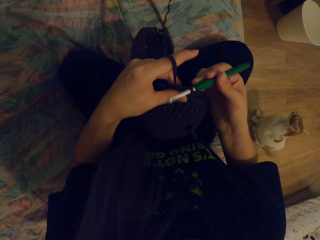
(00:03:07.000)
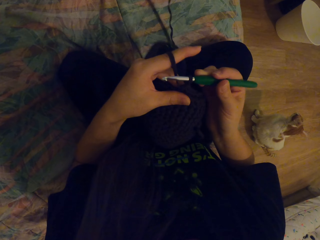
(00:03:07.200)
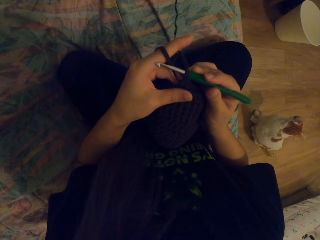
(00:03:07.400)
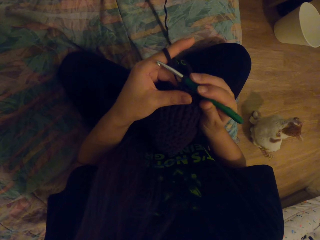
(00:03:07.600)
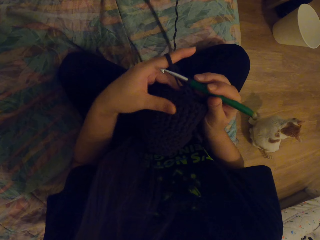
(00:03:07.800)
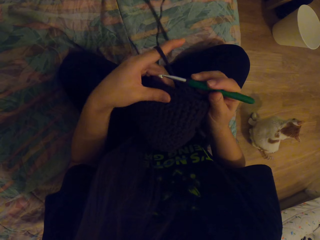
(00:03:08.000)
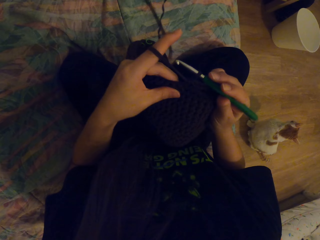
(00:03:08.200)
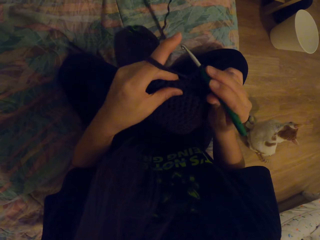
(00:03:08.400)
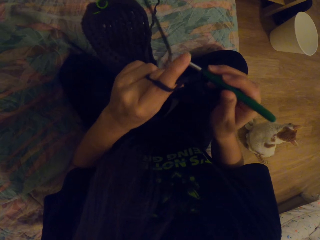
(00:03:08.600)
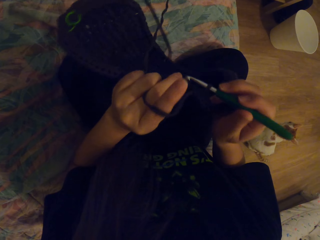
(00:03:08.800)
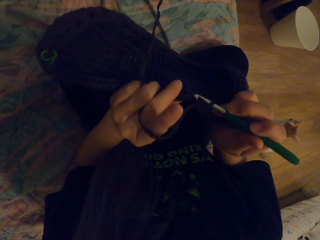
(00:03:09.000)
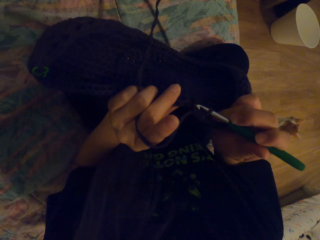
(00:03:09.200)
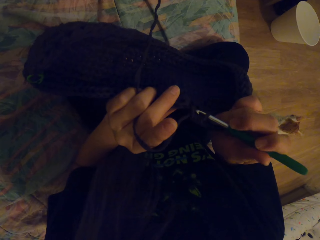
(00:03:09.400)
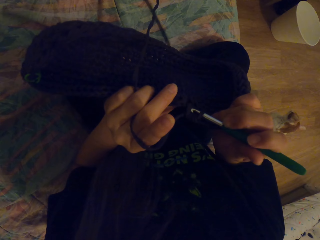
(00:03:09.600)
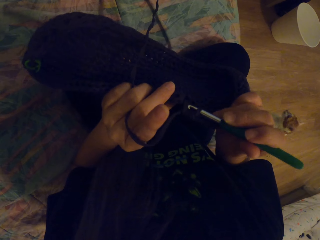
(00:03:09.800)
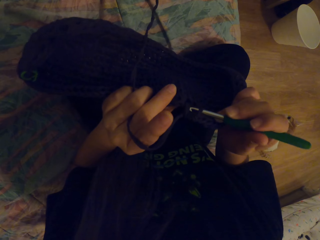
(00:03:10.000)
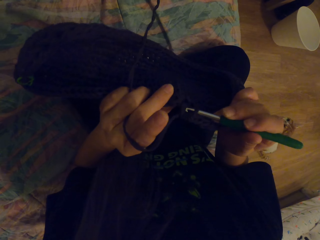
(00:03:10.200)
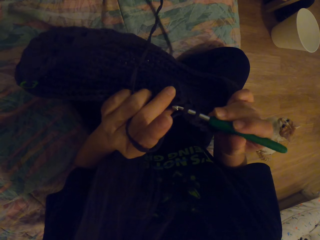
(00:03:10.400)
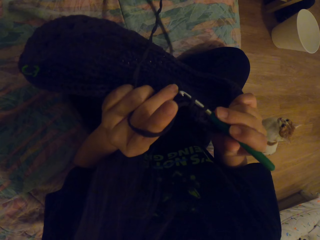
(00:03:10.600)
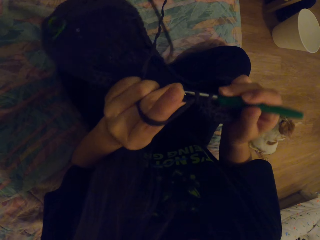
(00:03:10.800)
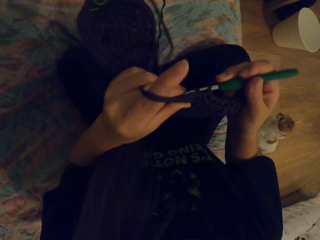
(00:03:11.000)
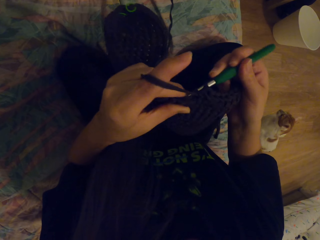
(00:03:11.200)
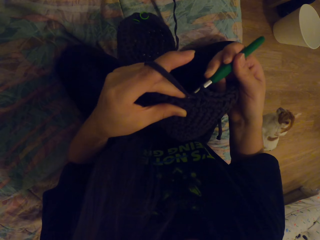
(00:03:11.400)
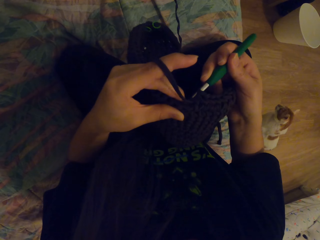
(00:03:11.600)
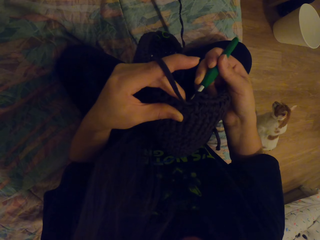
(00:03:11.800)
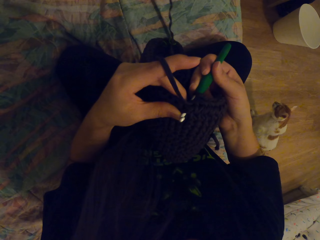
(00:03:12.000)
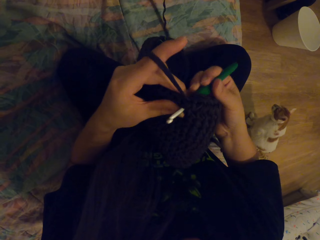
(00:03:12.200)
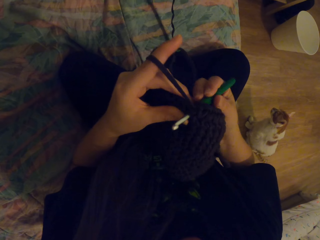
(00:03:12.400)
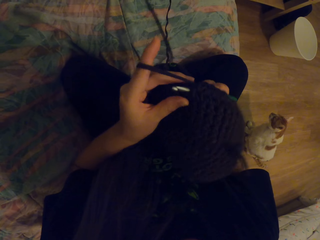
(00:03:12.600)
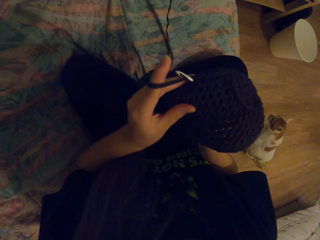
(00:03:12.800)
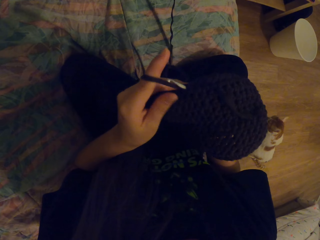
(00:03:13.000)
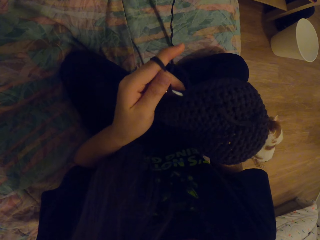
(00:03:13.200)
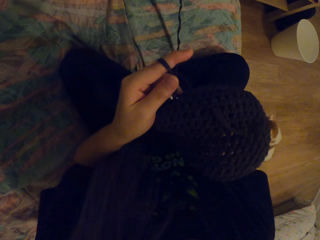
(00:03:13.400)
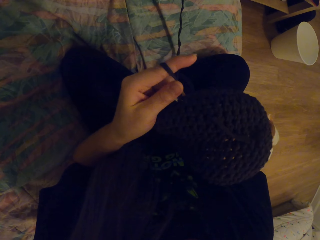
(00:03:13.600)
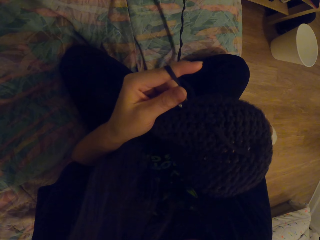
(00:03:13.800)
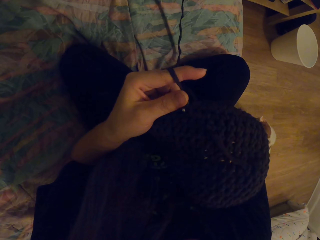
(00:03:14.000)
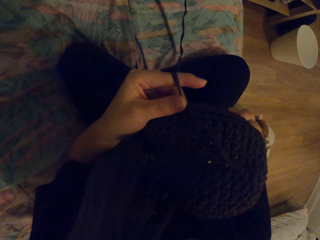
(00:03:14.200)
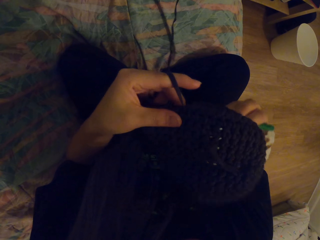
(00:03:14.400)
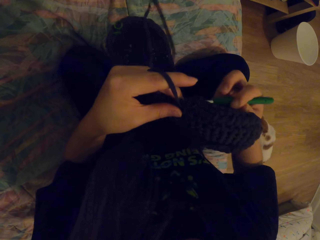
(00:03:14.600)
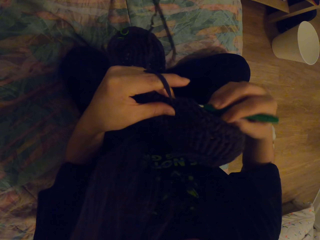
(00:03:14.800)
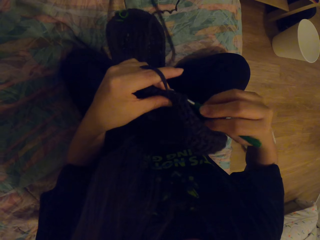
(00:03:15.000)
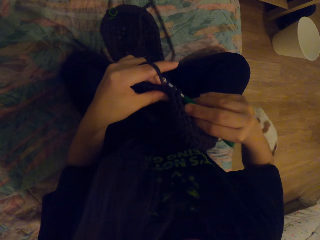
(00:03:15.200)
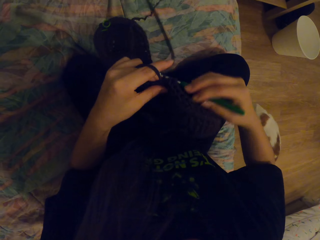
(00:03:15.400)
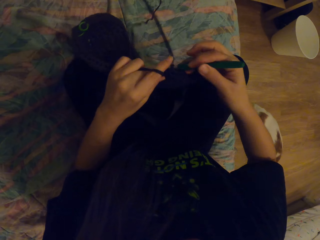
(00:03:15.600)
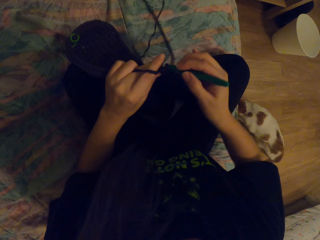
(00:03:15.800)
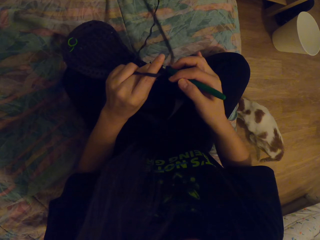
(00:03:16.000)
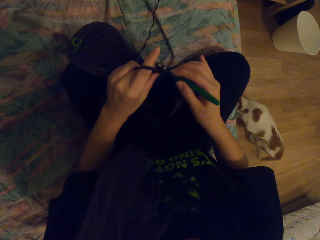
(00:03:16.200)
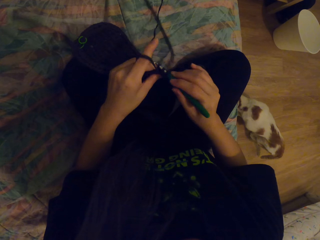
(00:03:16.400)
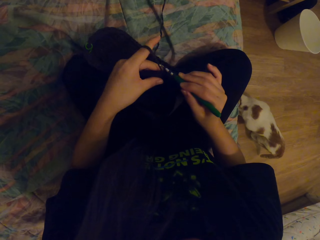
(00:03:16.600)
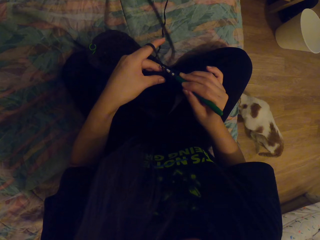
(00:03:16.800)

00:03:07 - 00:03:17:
The camera wearer crochets a fabric with a crochet hook.

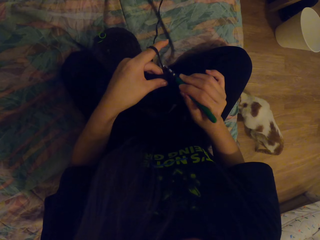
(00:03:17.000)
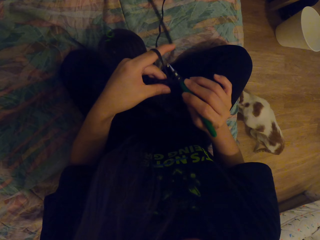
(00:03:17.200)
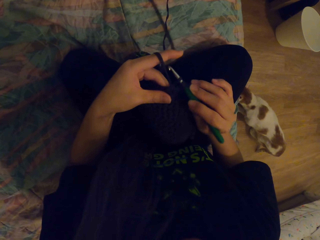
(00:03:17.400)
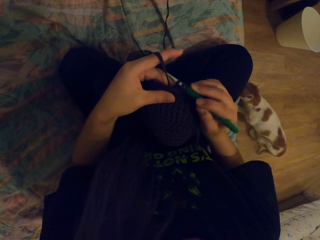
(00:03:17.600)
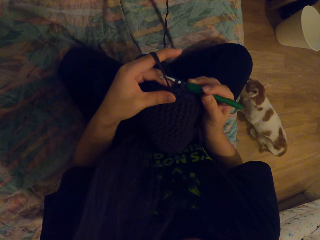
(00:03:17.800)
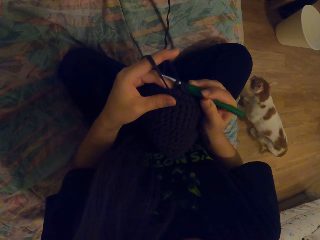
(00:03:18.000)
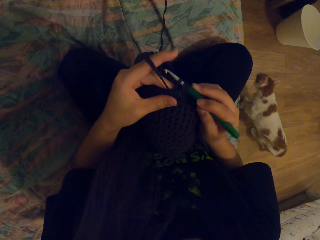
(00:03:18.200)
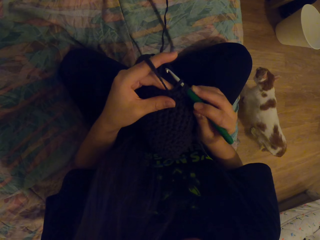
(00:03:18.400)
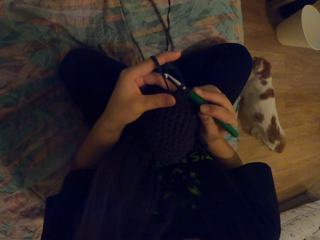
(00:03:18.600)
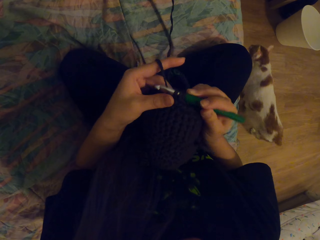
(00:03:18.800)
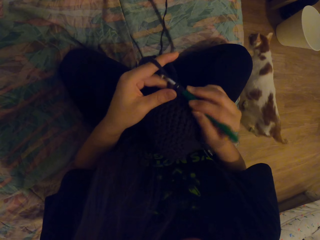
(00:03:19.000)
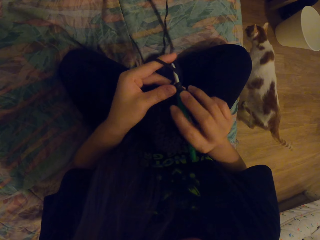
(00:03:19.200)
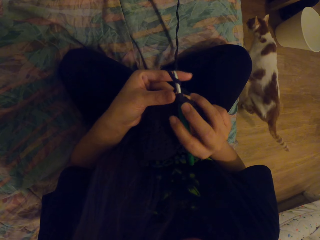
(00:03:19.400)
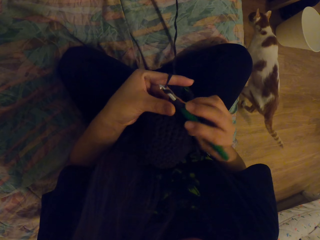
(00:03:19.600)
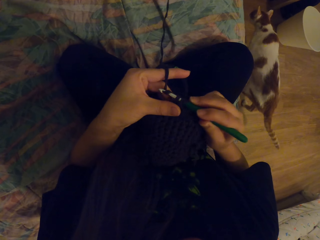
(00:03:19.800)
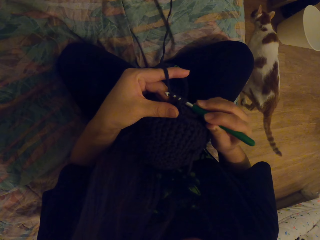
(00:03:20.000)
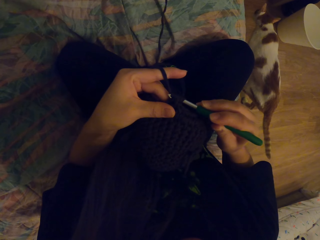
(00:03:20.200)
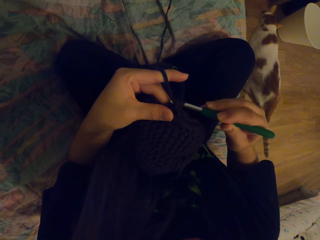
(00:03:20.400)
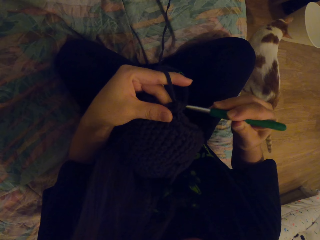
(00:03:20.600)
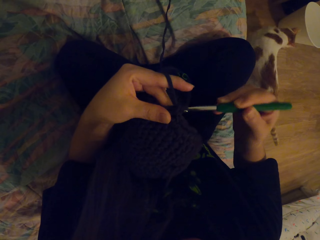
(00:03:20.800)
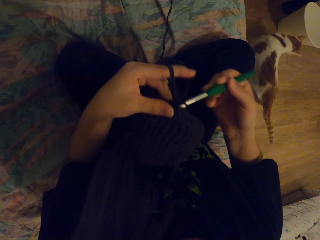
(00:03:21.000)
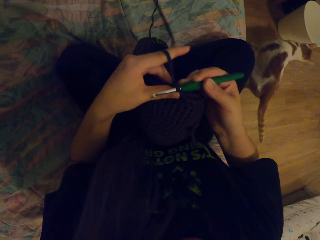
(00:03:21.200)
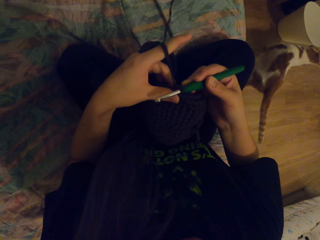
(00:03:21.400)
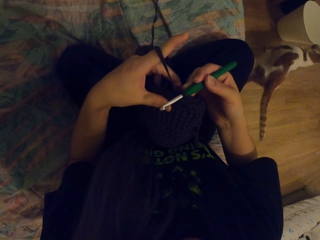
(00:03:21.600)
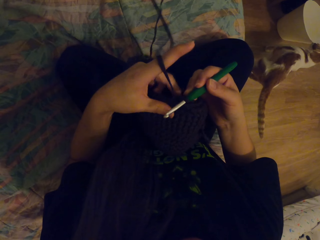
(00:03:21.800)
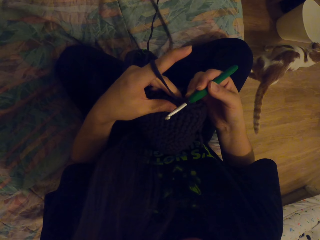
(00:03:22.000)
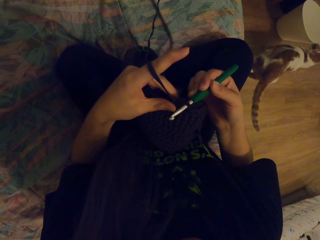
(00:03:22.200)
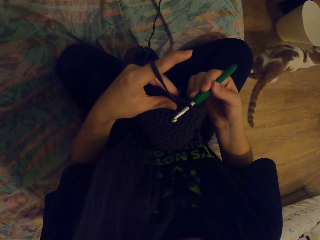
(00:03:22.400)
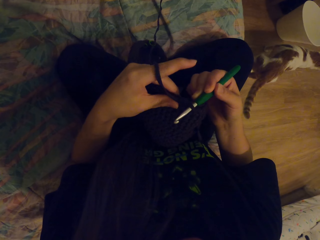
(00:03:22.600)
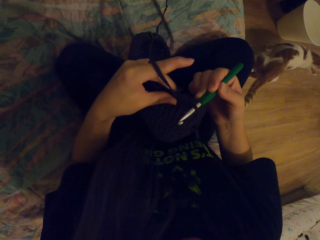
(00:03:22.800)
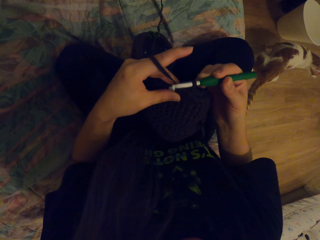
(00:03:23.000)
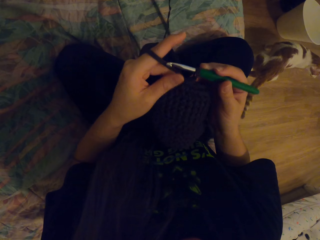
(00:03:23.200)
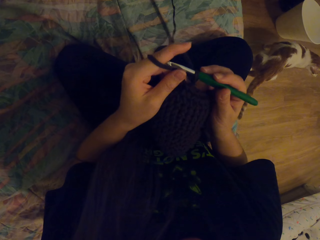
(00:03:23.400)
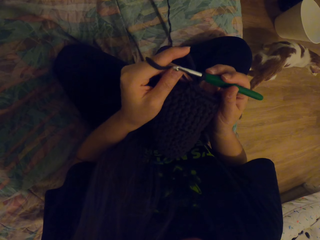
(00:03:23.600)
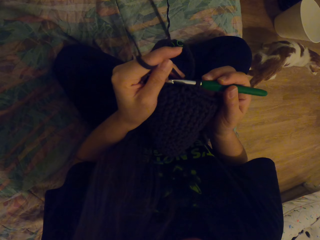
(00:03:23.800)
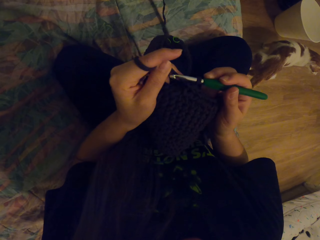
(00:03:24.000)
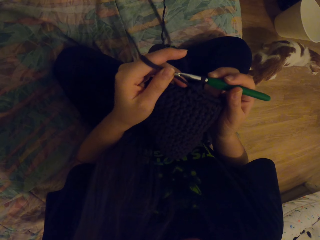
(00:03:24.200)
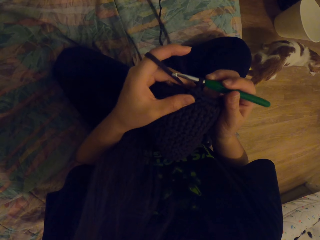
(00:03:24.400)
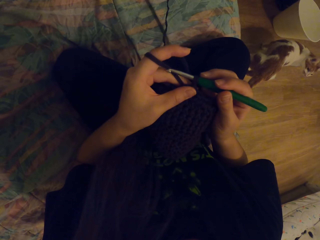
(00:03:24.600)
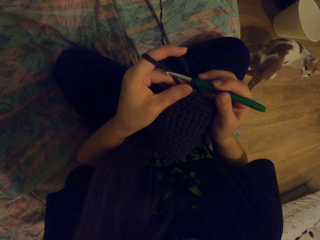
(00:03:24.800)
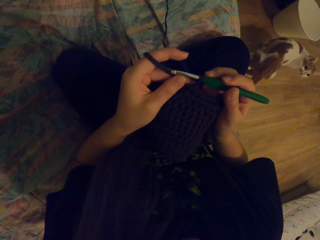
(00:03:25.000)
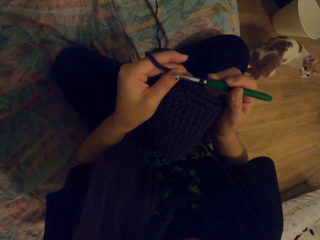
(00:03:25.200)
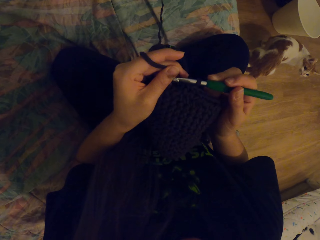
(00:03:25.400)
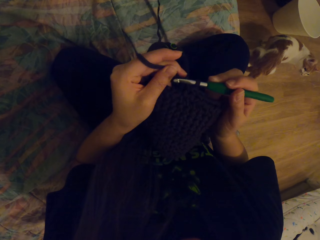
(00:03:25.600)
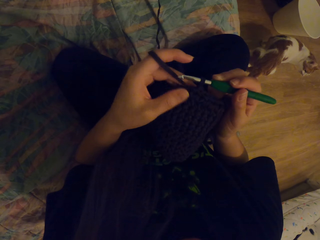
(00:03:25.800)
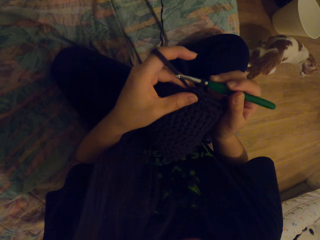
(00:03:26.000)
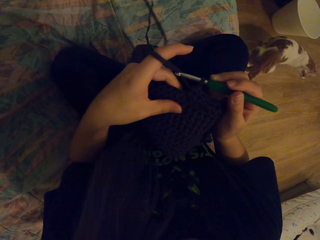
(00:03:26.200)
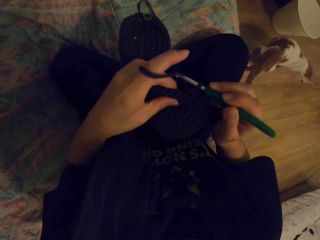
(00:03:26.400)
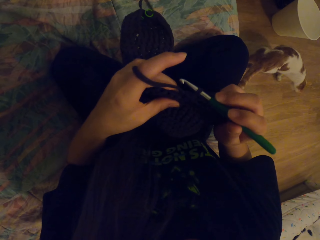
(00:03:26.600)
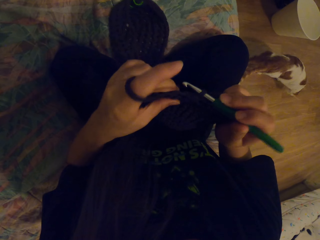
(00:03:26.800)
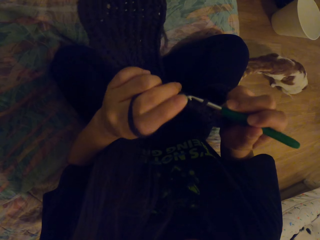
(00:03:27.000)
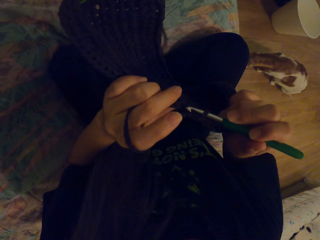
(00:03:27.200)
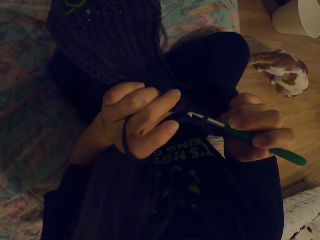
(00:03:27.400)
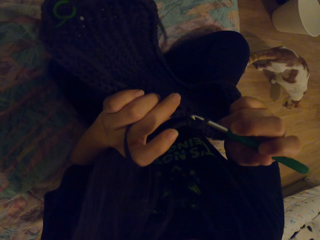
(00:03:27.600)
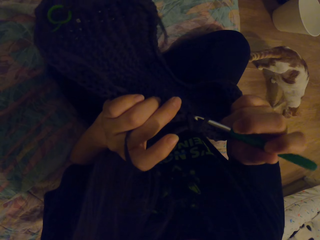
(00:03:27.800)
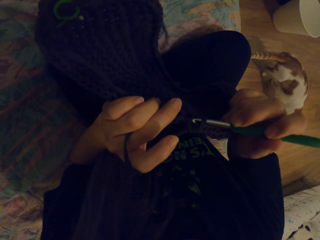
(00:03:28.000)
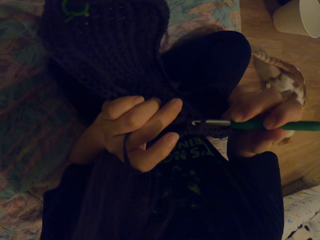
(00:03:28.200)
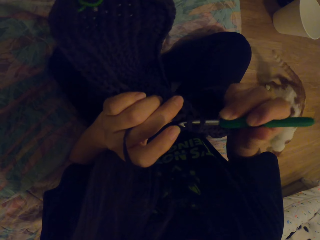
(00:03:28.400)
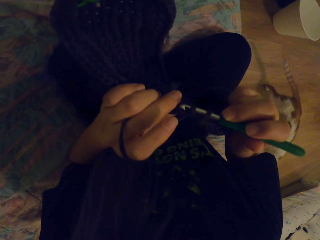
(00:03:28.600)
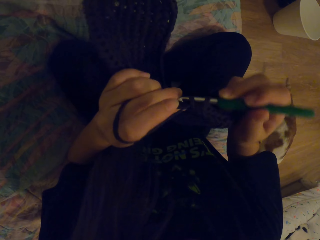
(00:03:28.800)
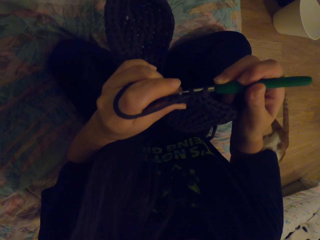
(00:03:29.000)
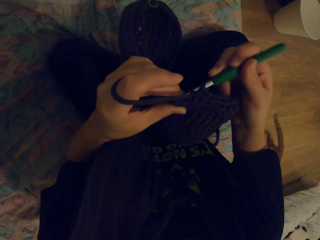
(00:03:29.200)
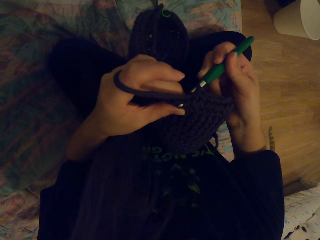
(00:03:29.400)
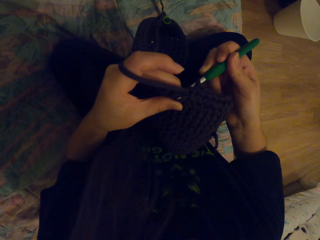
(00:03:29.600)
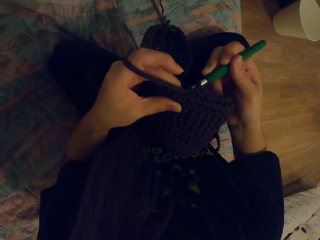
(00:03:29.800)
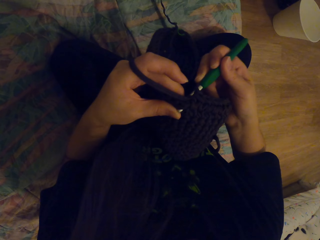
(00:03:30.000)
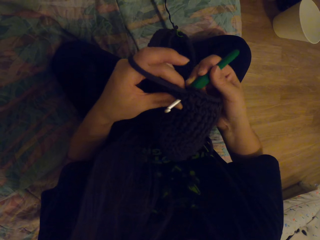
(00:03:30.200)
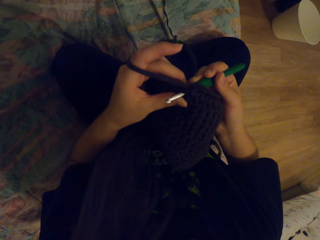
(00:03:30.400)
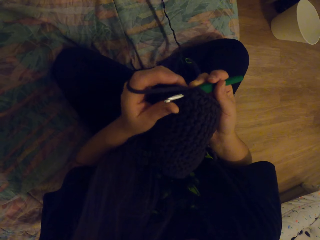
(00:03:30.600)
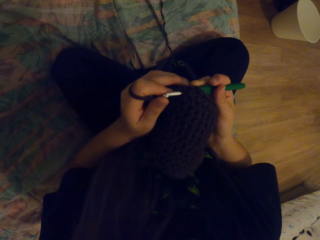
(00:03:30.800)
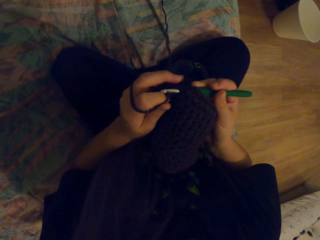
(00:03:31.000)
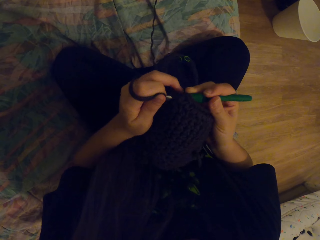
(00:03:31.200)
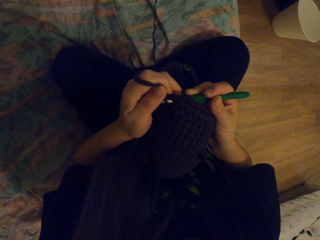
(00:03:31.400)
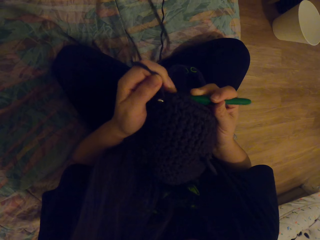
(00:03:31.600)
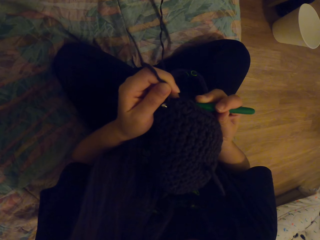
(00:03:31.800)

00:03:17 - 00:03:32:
The camera wearer coils a thread on a crochet hook. They crochet a fabric with the crochet hook.
